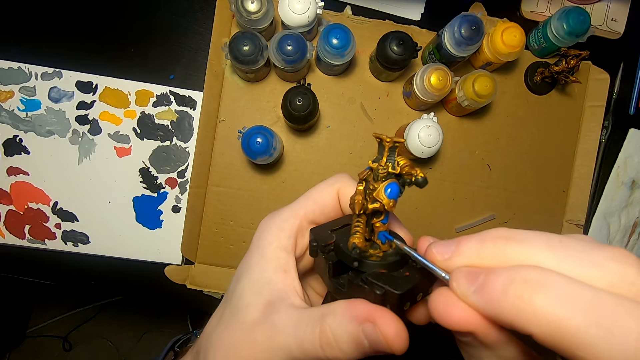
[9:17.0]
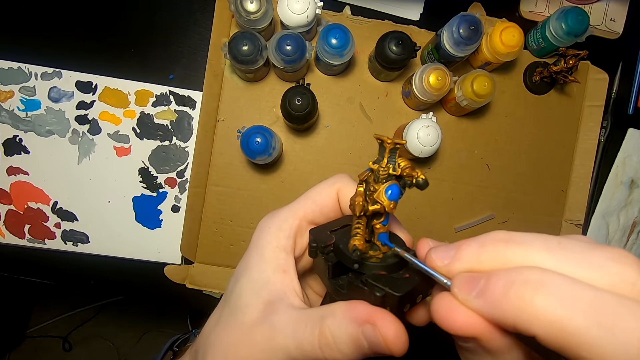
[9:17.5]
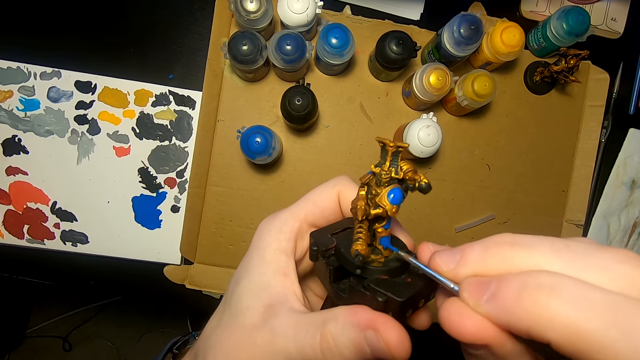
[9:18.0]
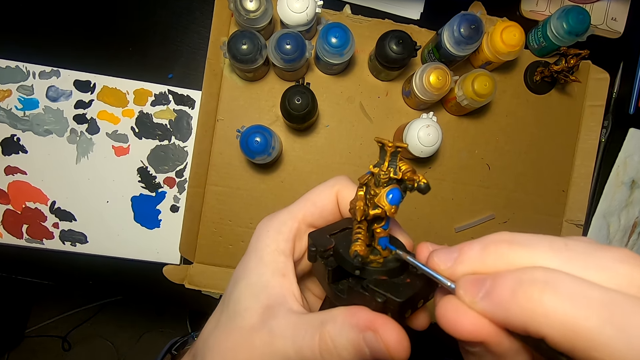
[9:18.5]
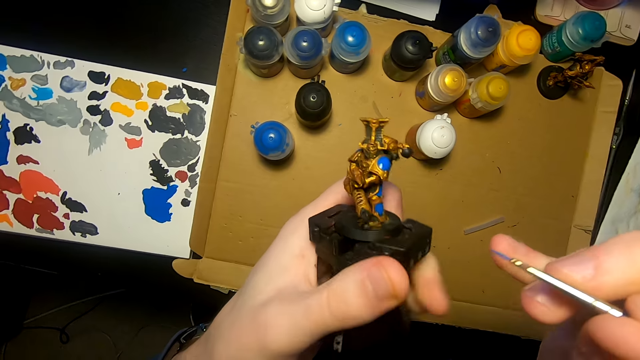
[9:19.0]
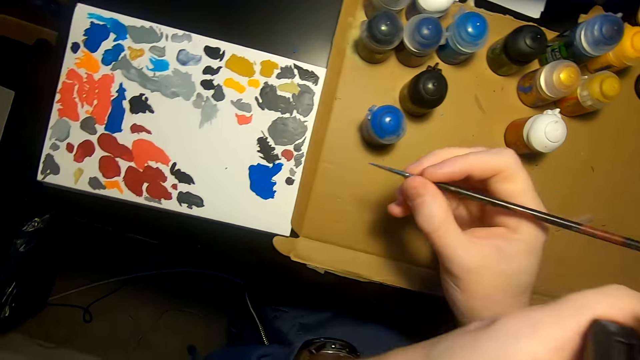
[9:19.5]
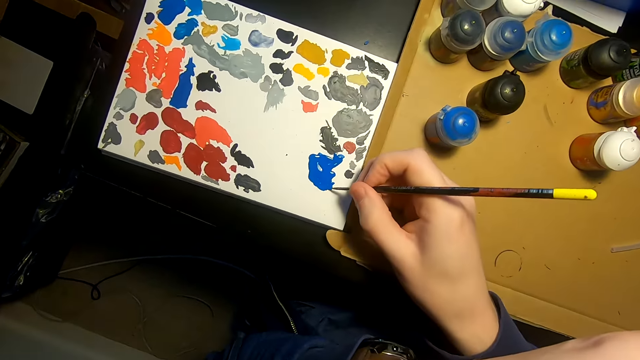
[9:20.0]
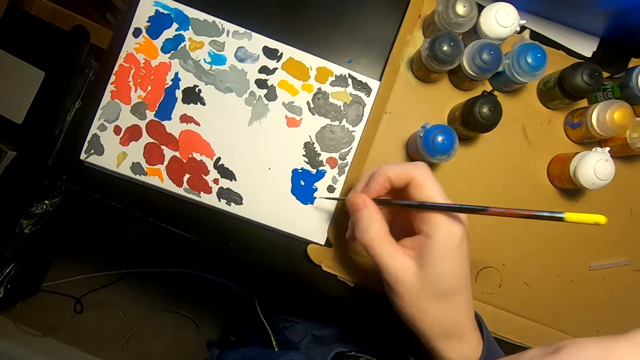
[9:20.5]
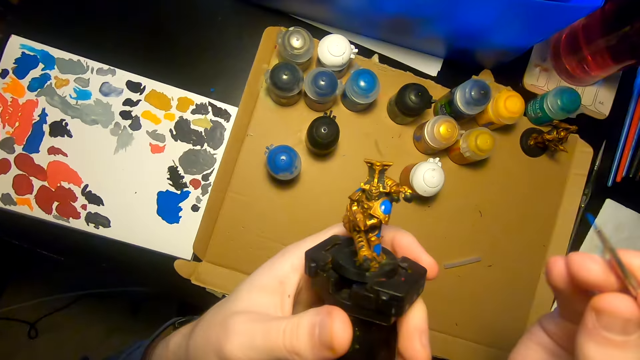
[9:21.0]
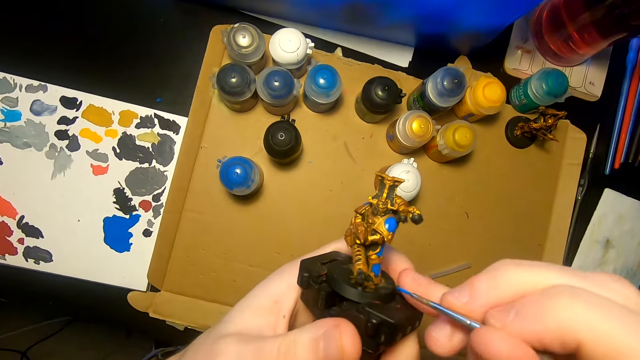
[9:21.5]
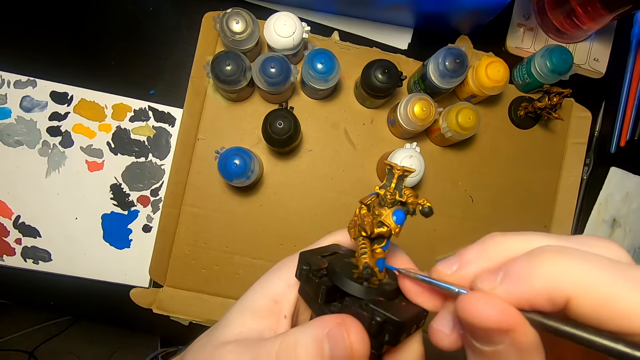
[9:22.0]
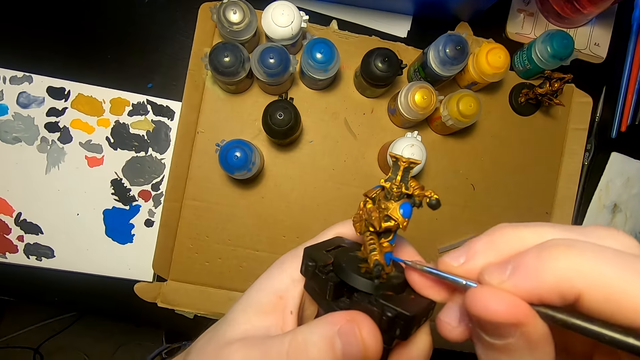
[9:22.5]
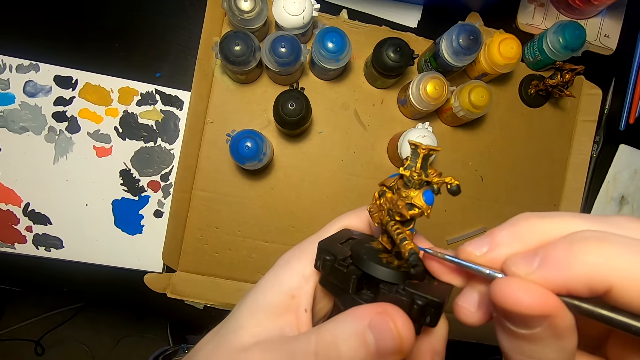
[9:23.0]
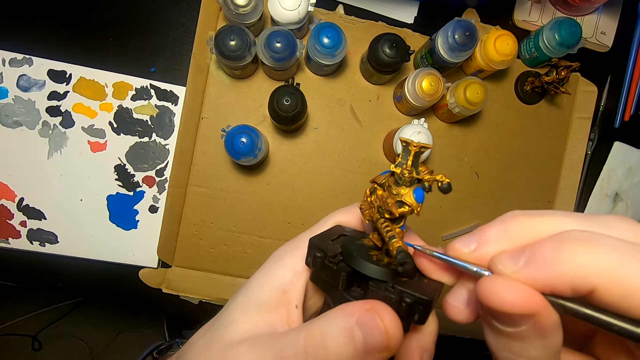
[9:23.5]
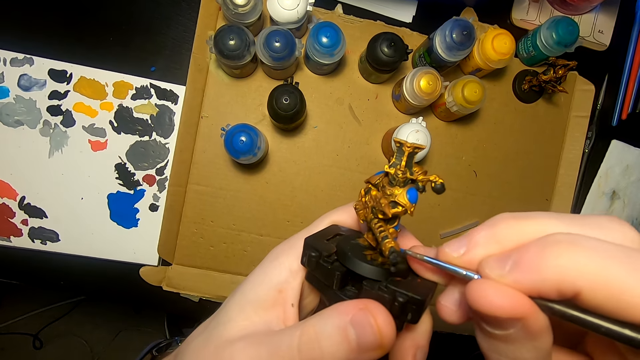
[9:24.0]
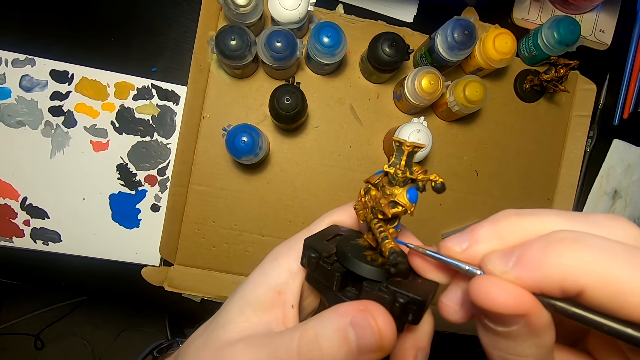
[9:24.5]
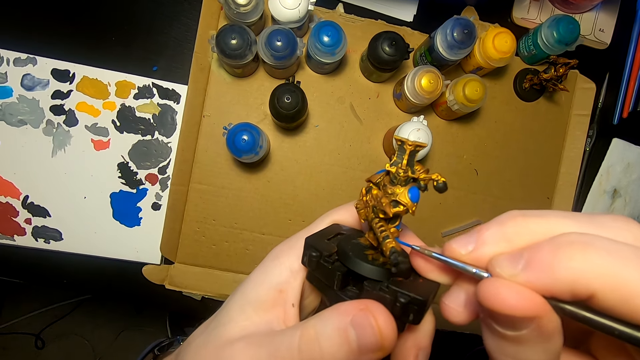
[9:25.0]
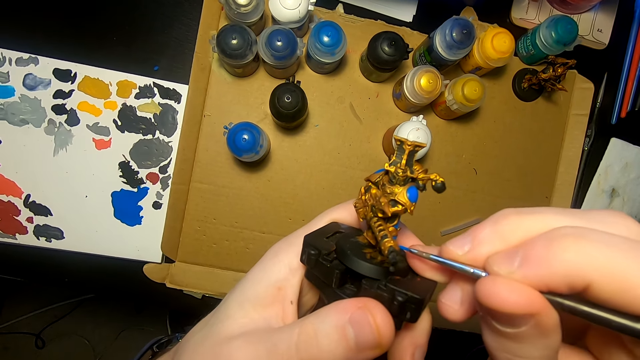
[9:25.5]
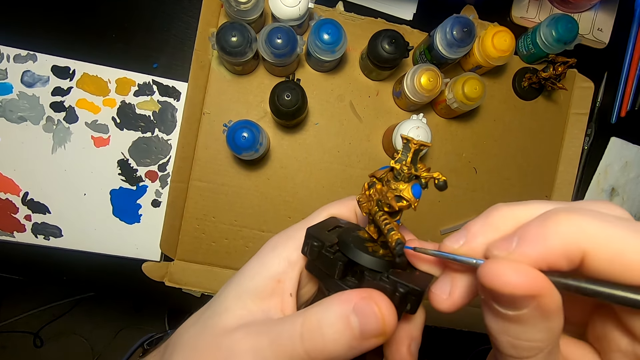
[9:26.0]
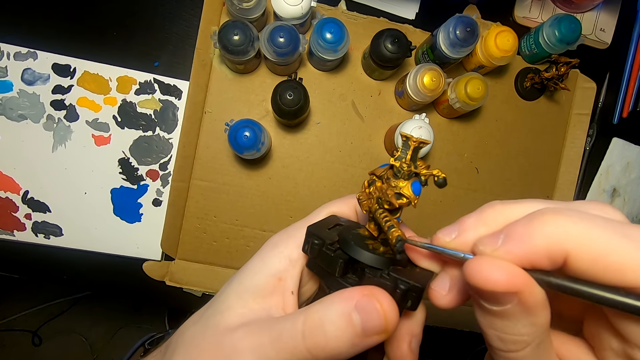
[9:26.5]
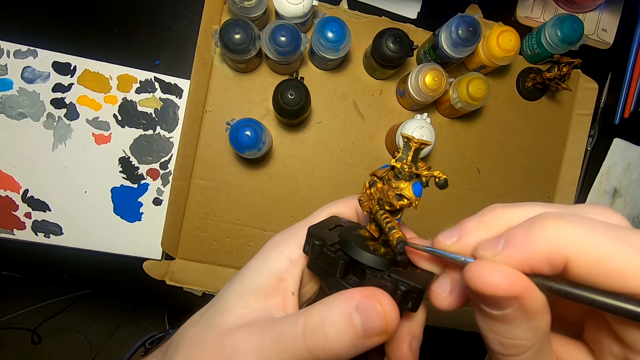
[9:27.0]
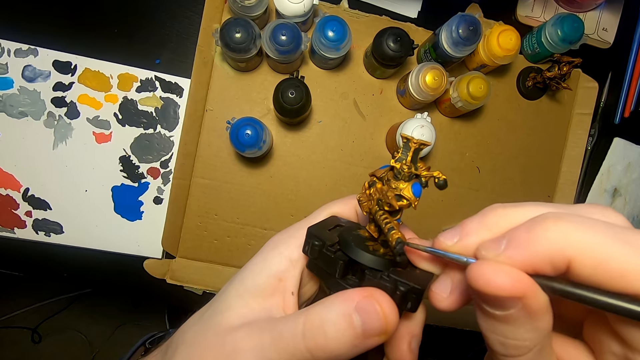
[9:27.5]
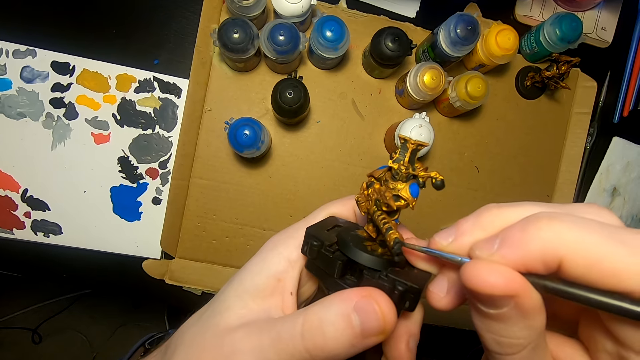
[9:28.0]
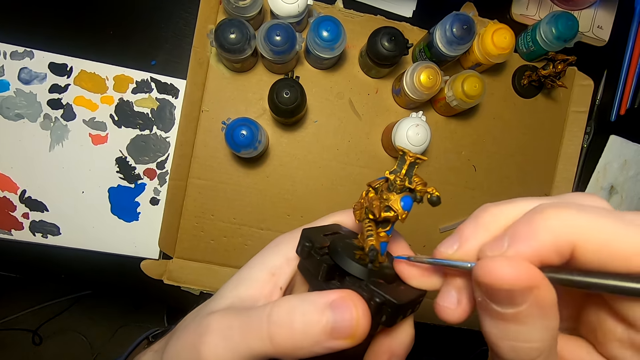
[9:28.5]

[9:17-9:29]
The camera wearer dips the paint brush in the paint. They paint the model sculpture with the painting brush.

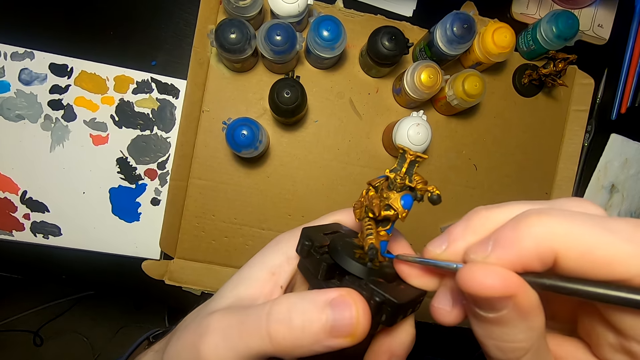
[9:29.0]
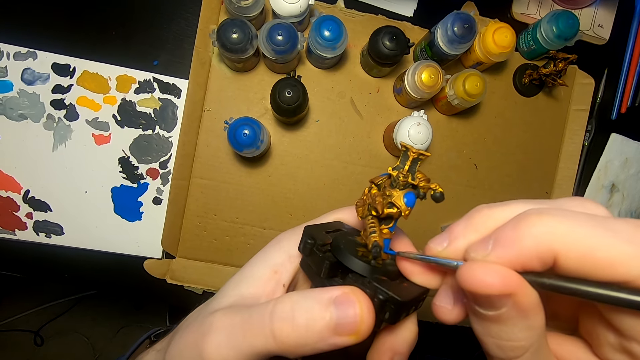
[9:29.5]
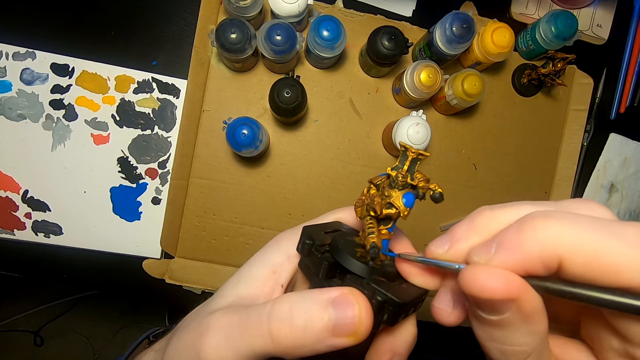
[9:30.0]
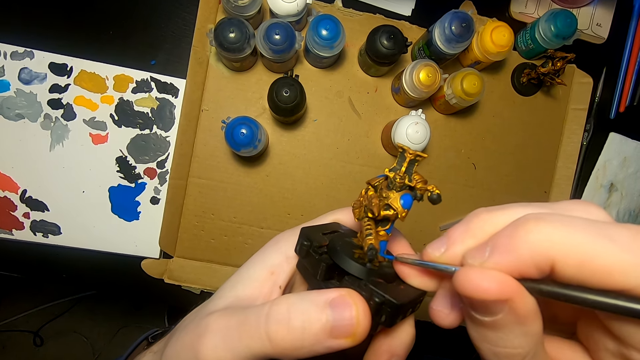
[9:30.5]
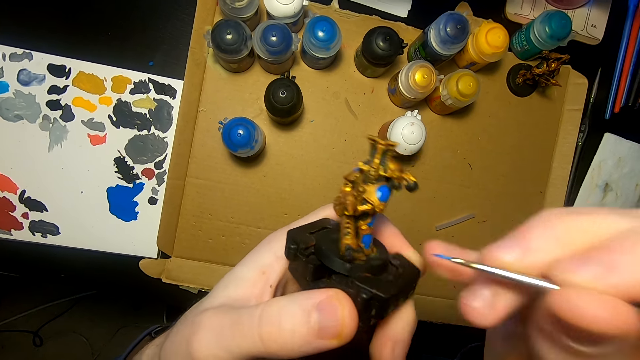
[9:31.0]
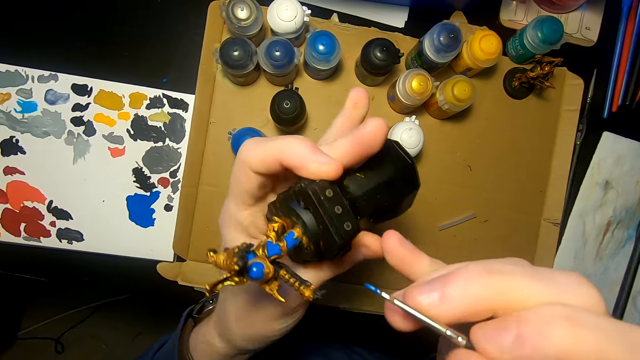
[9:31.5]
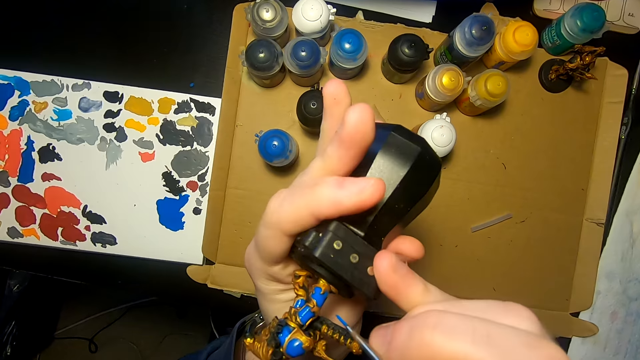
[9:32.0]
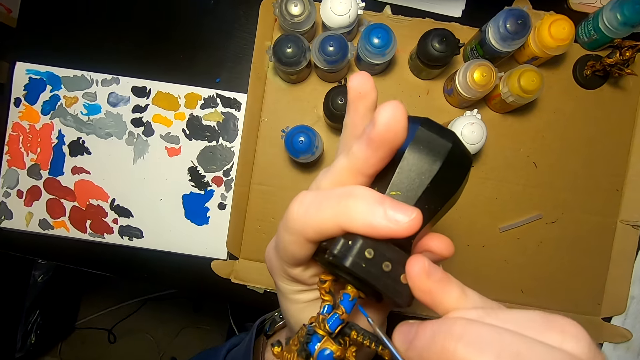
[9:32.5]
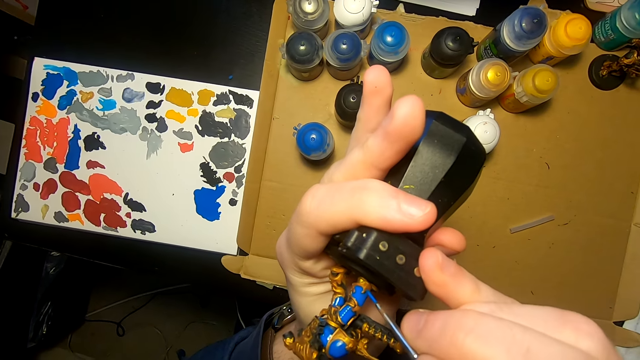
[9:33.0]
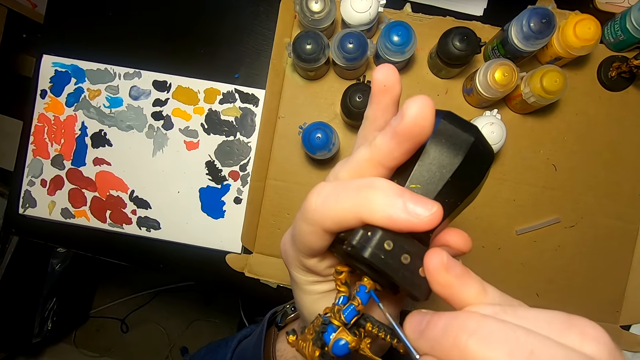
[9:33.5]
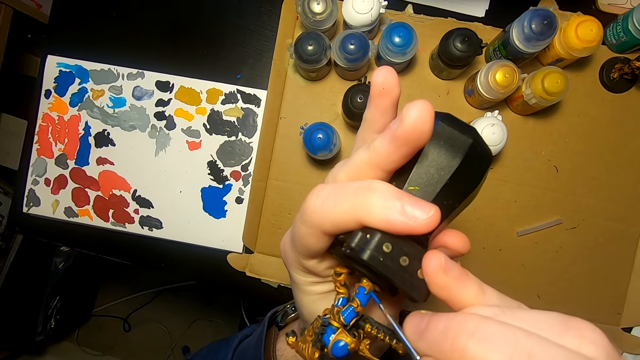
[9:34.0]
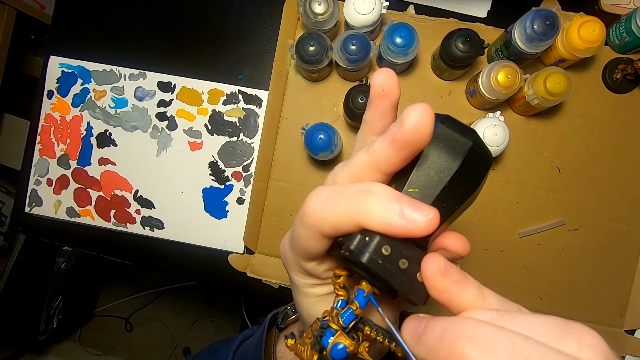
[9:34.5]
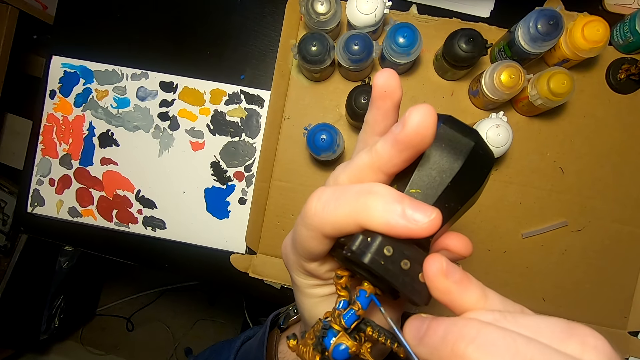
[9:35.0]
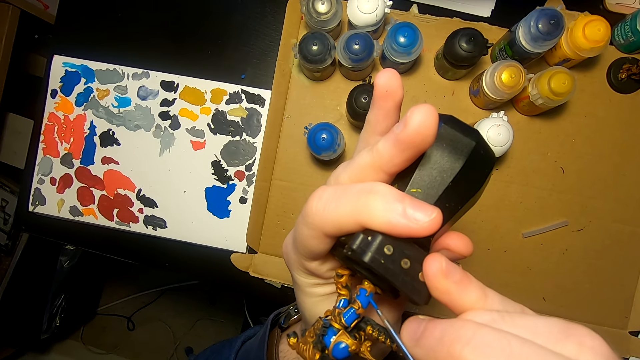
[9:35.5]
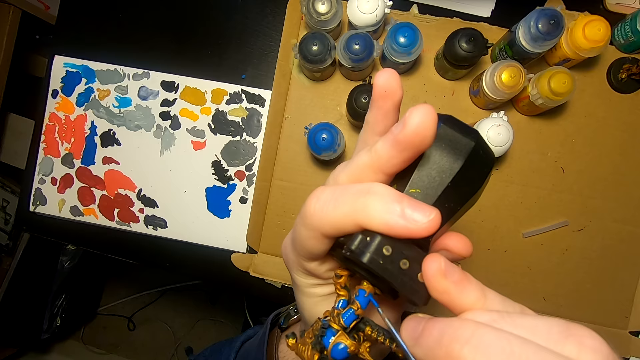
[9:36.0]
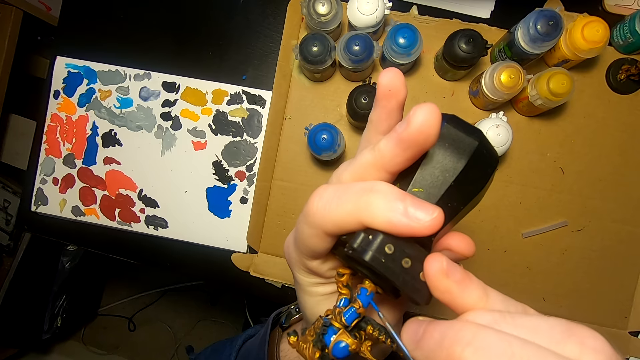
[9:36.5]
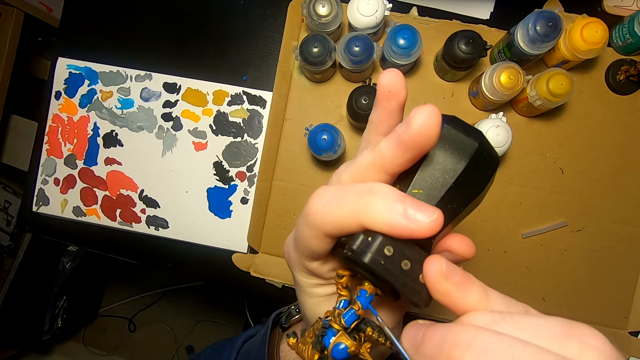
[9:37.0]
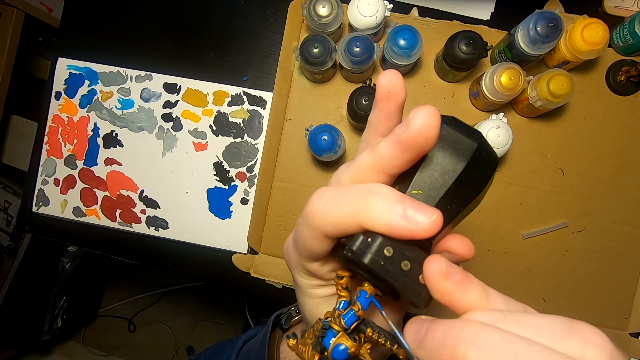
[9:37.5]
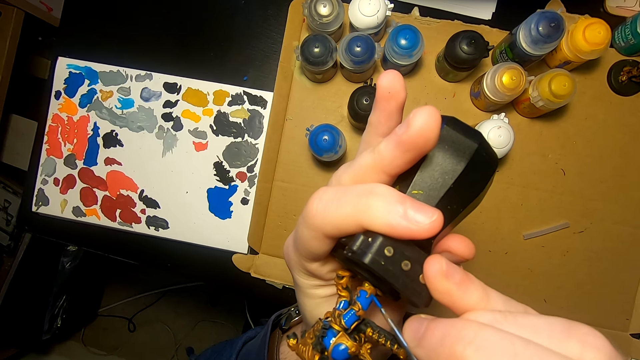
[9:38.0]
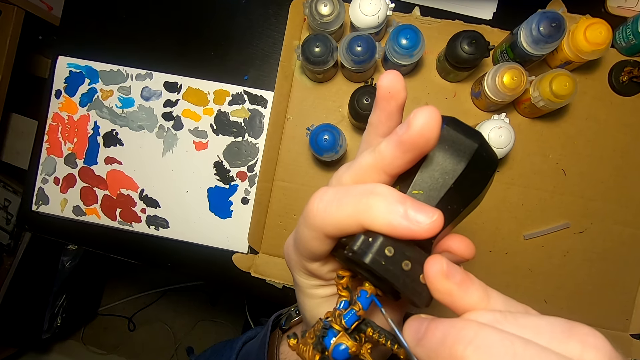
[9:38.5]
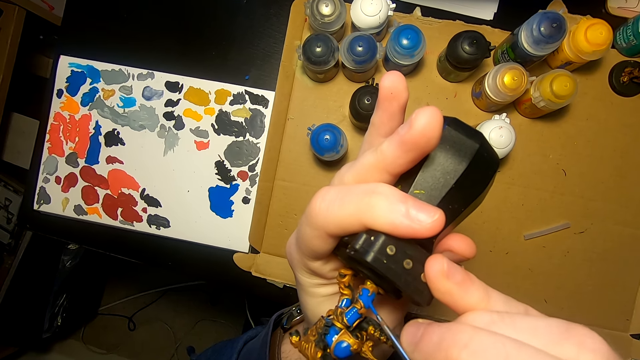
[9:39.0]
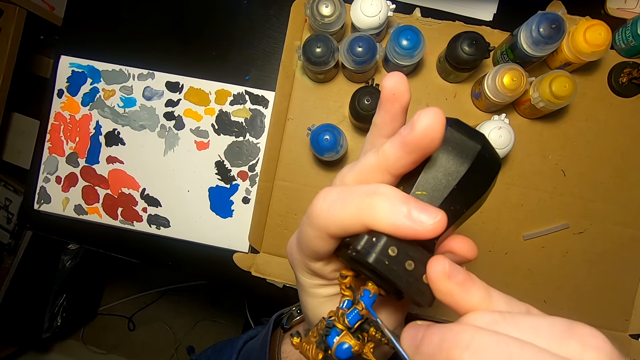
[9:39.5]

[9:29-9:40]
The camera wearer turns the model sculpture. They paint the model sculpture with a painting brush.
